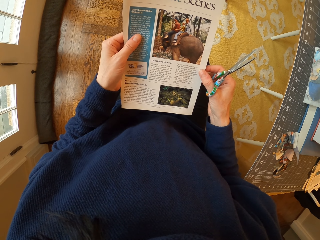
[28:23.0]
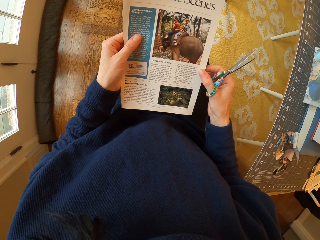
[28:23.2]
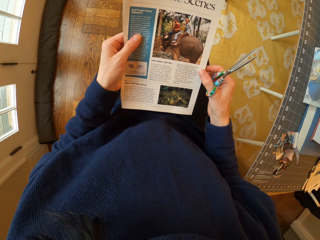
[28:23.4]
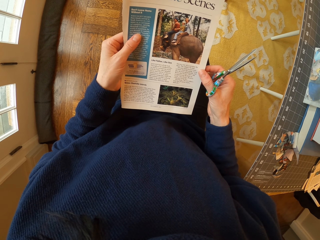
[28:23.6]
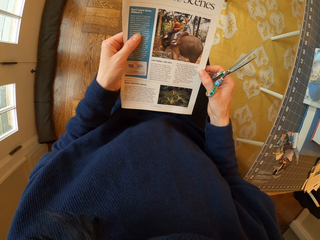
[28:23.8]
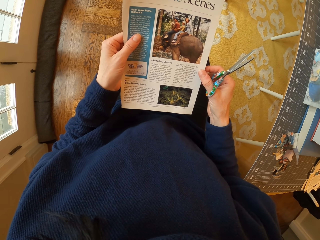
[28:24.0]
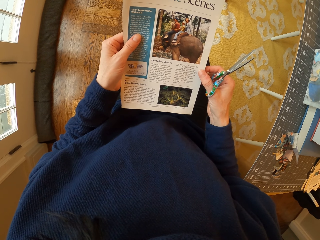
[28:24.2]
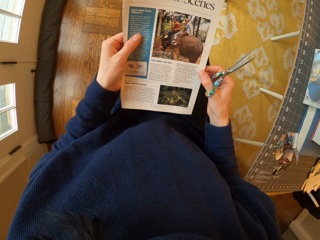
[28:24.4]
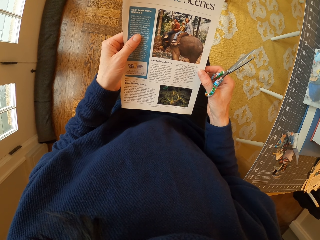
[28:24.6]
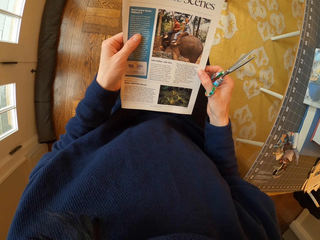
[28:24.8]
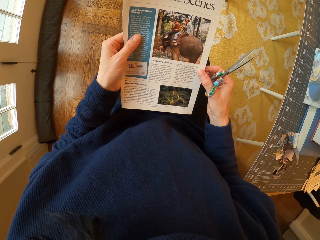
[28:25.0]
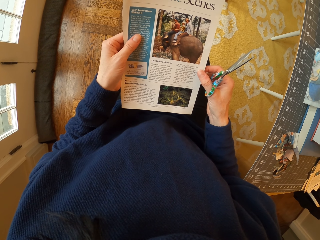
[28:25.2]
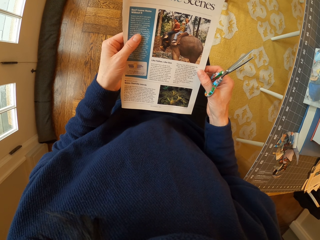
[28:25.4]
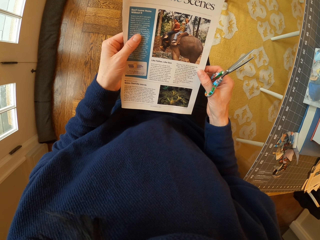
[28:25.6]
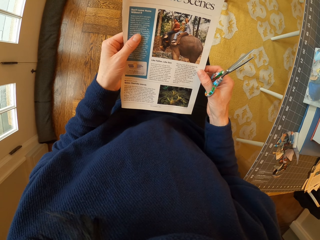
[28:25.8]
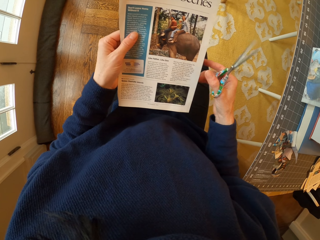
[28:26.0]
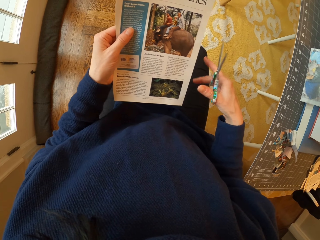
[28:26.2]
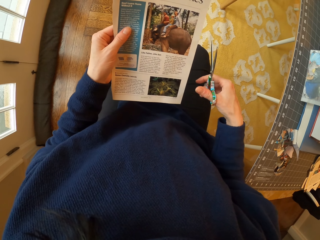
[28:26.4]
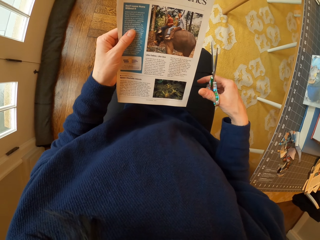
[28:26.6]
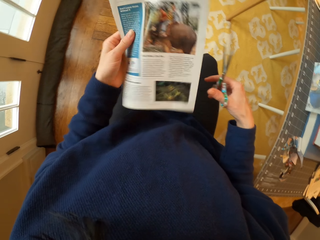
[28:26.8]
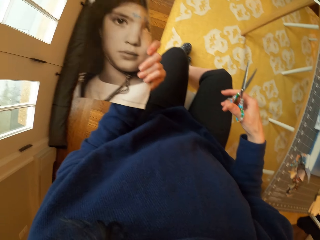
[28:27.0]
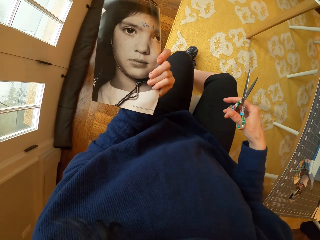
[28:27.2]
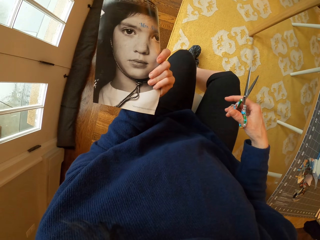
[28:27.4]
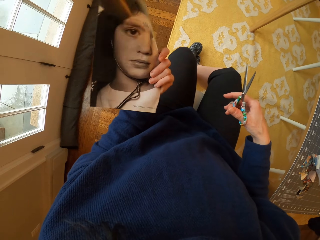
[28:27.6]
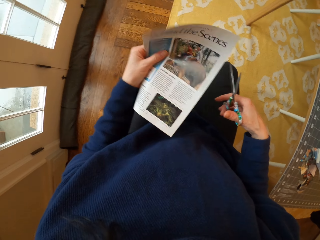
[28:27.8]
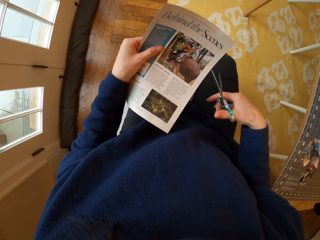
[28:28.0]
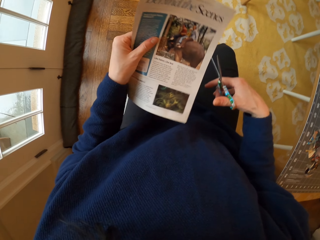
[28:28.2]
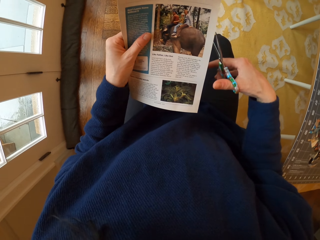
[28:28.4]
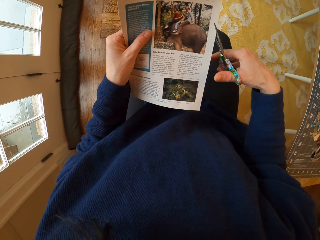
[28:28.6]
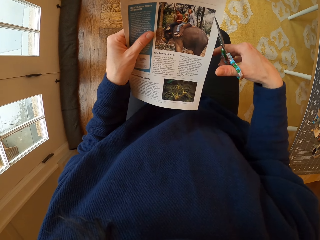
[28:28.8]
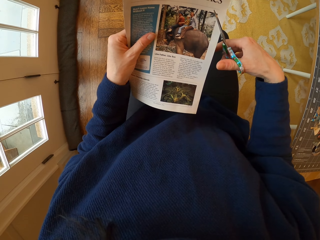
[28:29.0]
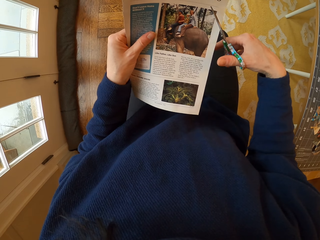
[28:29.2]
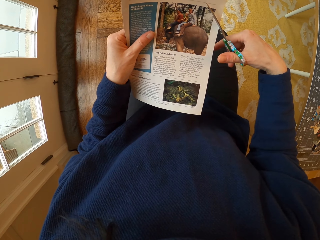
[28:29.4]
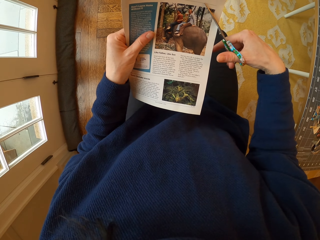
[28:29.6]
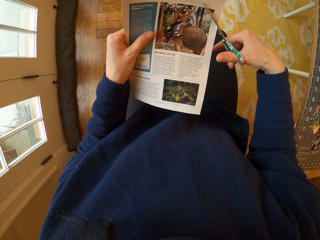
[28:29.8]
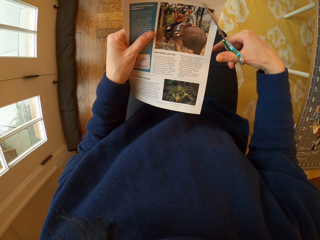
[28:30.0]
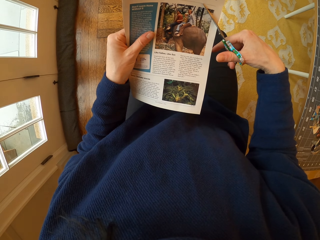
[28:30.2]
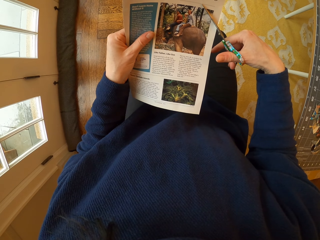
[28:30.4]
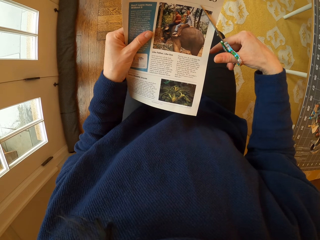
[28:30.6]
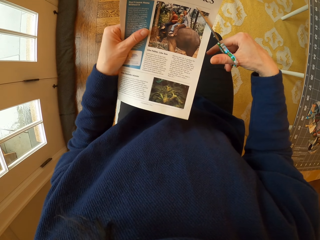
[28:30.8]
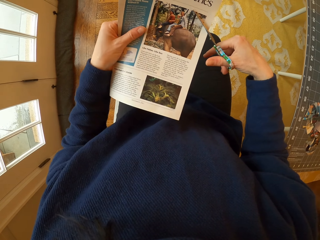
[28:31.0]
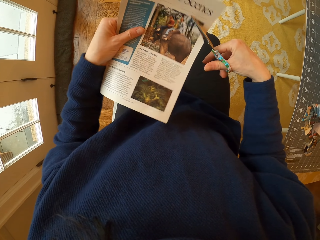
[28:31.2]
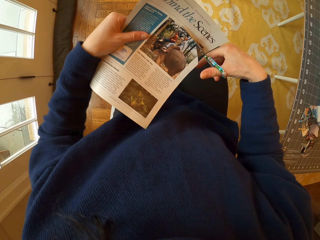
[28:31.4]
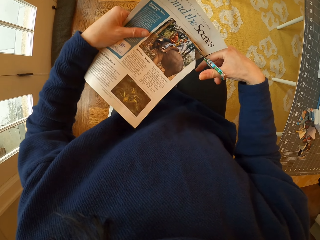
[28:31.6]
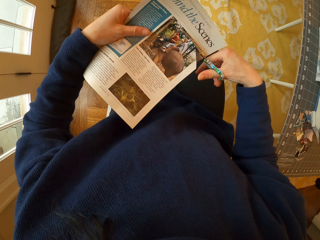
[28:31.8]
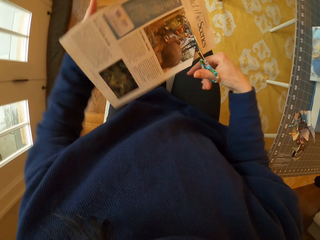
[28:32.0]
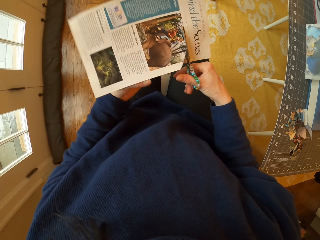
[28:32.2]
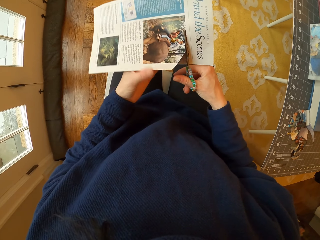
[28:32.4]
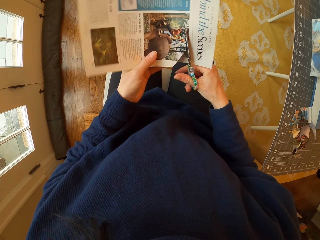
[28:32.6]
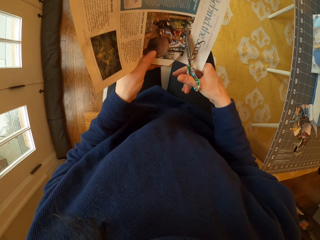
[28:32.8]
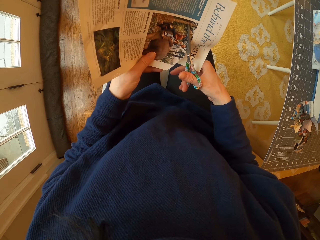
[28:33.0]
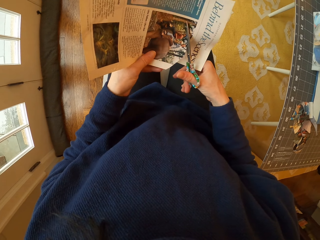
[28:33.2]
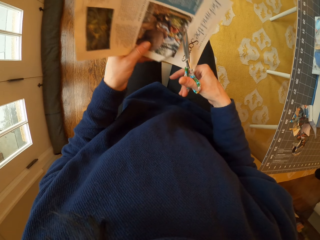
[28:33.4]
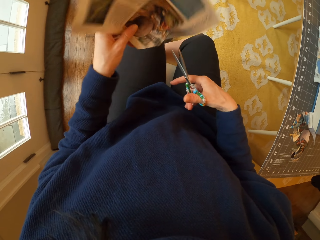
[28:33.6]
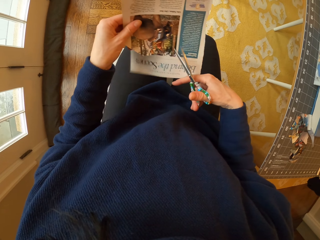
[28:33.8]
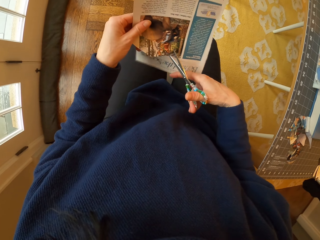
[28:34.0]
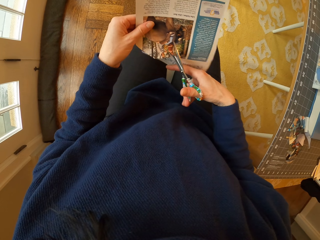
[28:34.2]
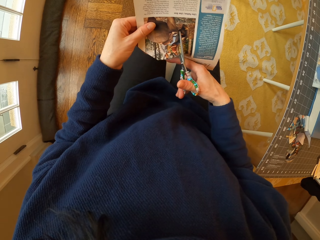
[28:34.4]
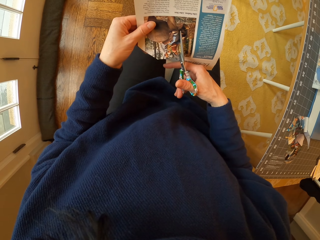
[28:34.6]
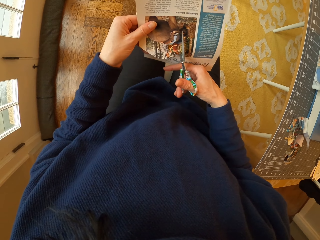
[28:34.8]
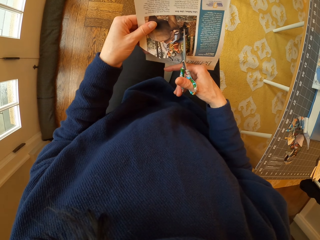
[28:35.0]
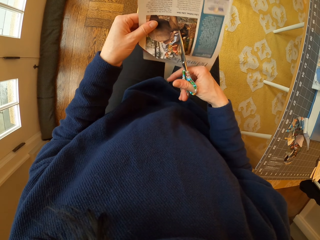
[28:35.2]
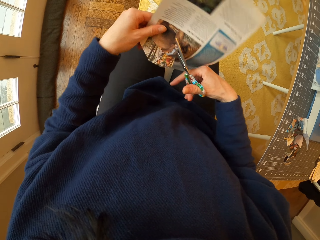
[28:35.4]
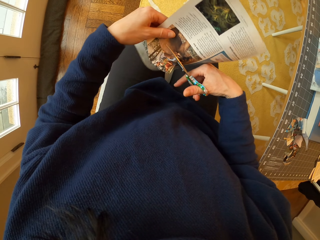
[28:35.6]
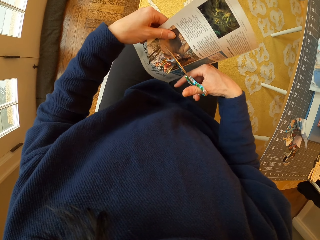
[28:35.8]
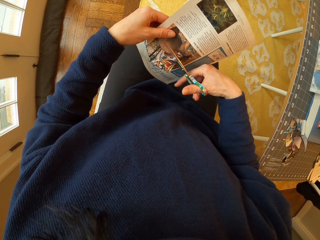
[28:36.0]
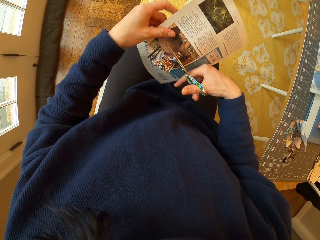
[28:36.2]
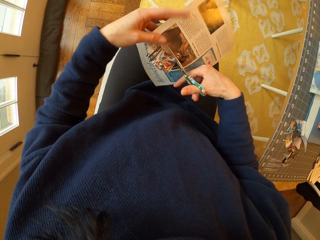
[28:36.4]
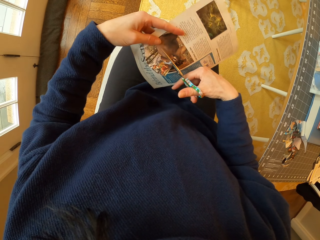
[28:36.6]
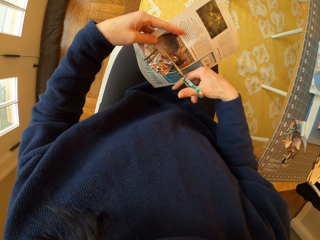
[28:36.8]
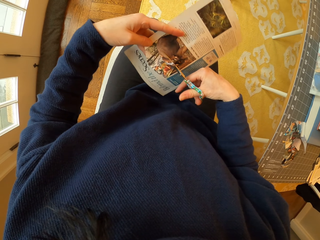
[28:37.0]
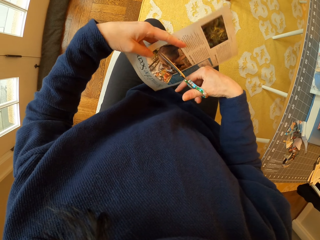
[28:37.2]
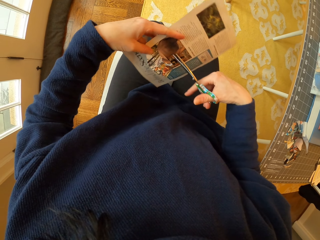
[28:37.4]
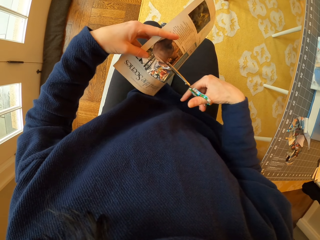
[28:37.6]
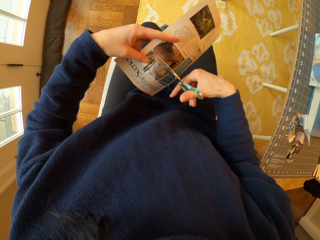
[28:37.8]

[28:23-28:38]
The camera wearer holds the paper with one hand. They turn the paper. They stare at the paper. They turn the paper. They cut the paper with the scissors. They unhand the paper. They turn the paper. They hold the paper. They cut the paper with the scissors. They adjust the paper. They cut the paper with the scissors.

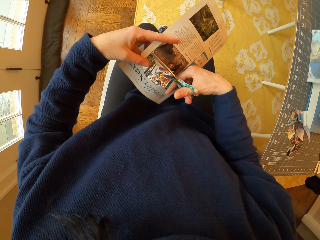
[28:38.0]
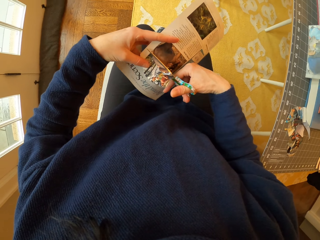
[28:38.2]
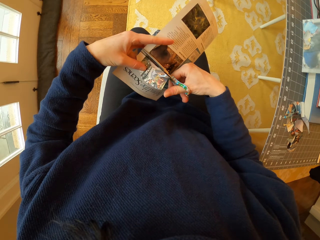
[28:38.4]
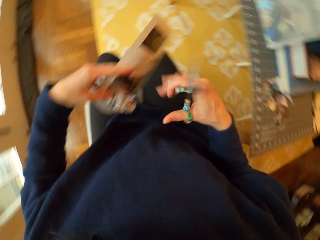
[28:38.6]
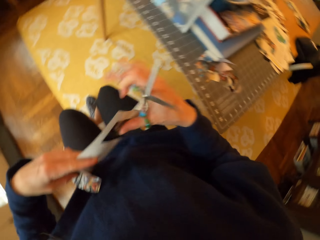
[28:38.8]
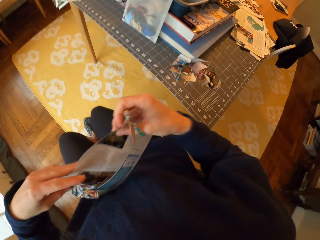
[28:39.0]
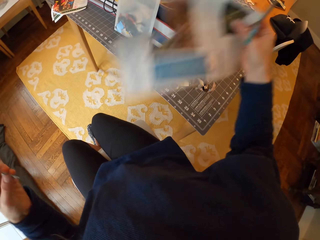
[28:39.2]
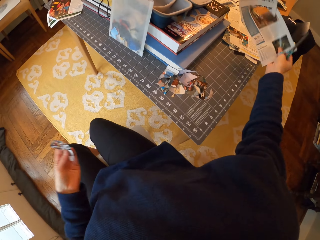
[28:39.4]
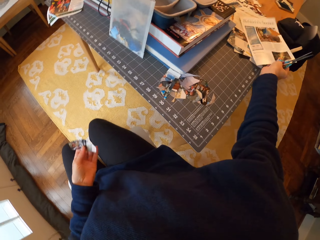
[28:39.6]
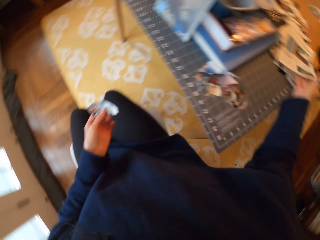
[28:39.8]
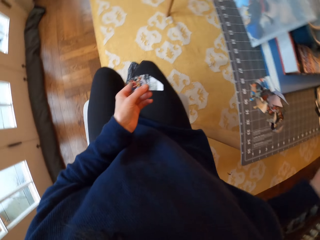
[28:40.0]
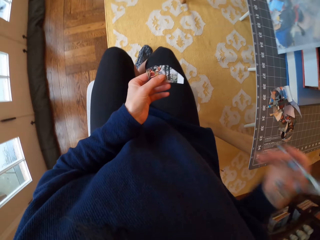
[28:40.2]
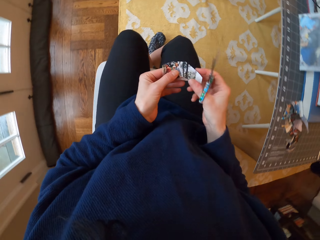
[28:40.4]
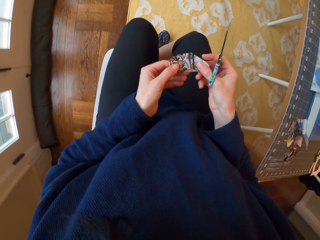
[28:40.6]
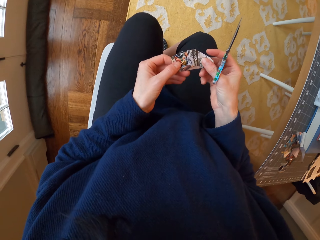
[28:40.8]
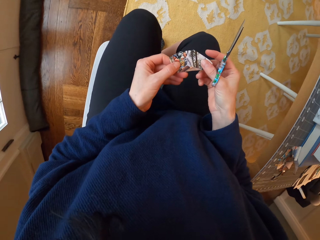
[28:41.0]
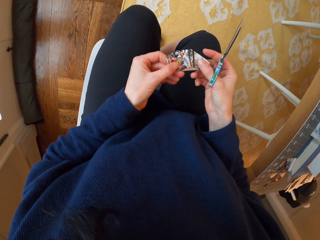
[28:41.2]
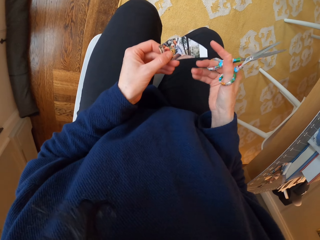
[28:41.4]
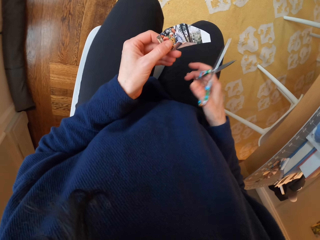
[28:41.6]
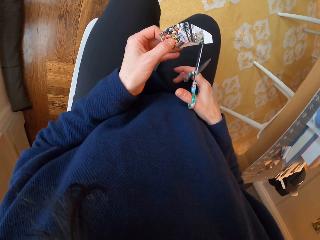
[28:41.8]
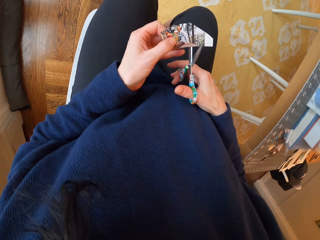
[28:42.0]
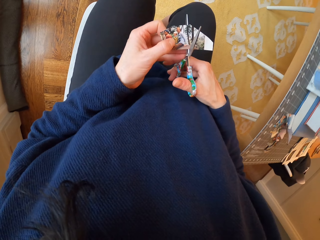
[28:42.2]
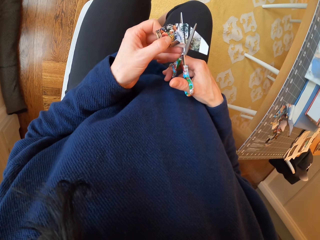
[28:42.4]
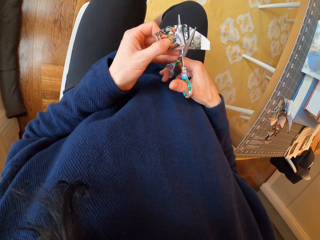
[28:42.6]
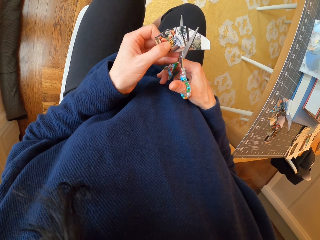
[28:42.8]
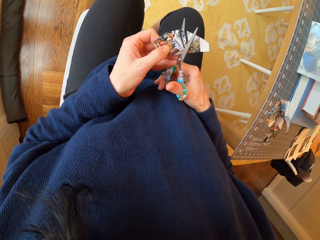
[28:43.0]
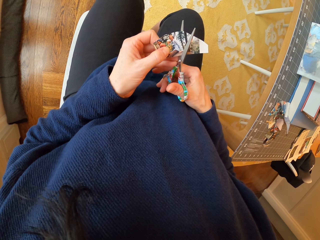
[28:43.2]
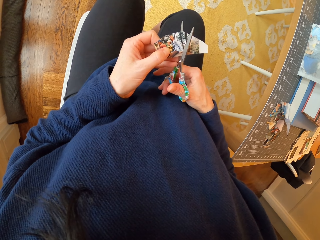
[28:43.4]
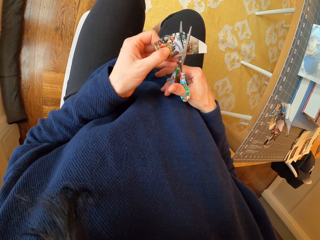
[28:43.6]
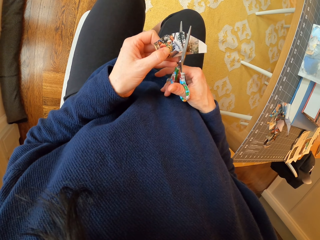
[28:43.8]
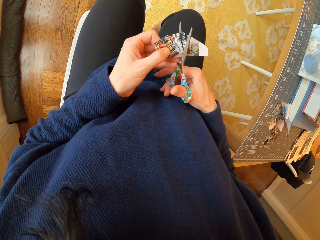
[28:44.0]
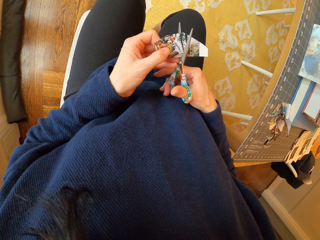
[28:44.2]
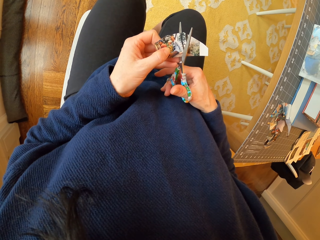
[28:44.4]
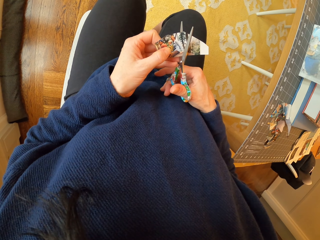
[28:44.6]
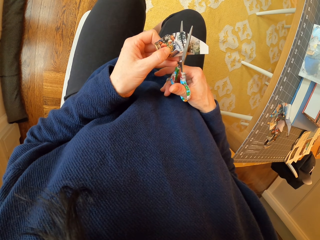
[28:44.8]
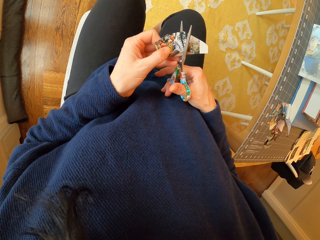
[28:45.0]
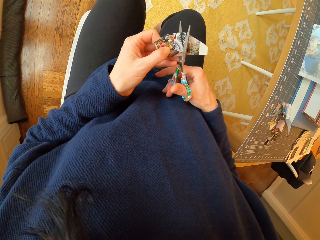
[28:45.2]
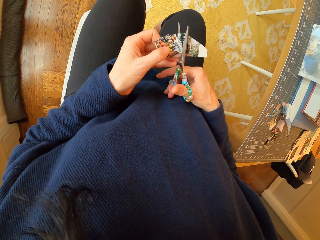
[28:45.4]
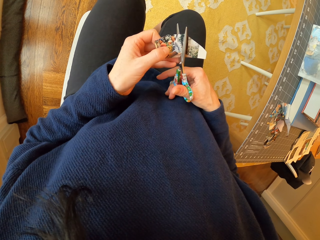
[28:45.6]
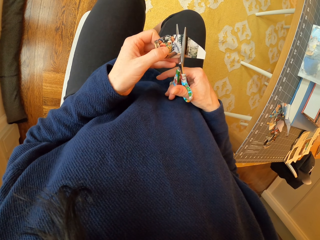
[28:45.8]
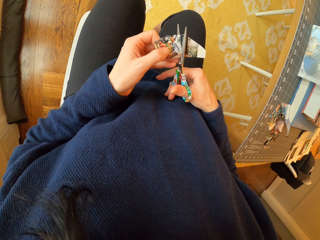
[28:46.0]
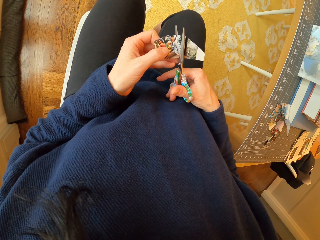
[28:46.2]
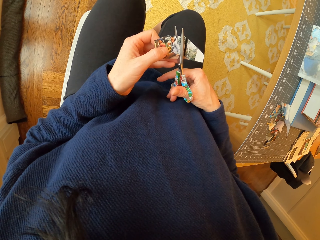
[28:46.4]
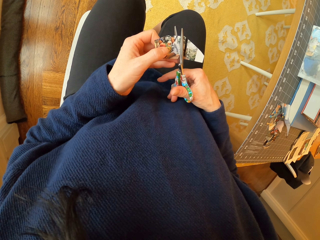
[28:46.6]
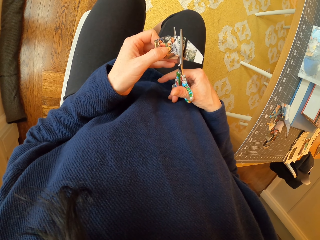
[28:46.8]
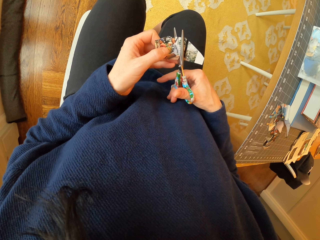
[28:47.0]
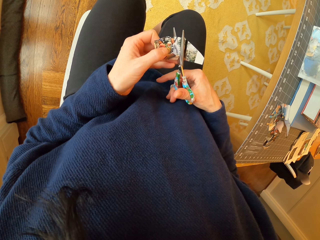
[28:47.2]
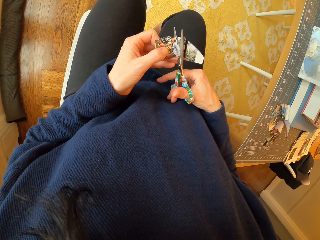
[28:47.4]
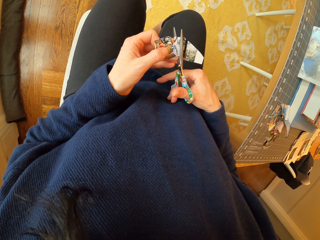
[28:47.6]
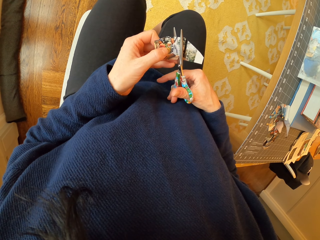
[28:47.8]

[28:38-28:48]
The camera wearer picks up the paper. They put the paper on the table. They hold the piece of paper with both hands. They stare at the piece of paper. They hold the piece of paper with one hand. They cut the piece of paper with the scissors.
